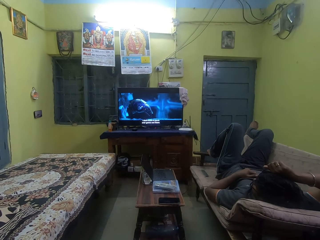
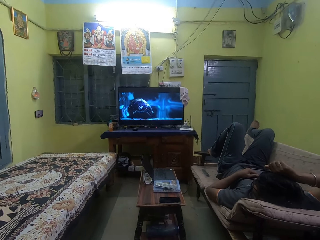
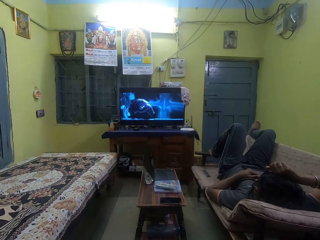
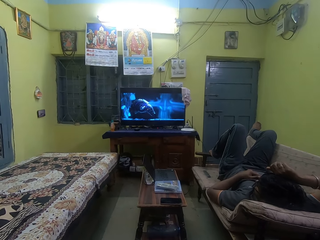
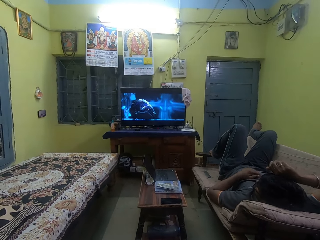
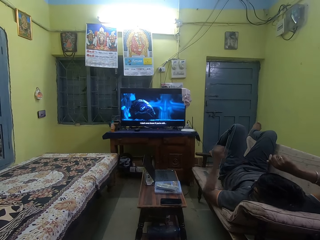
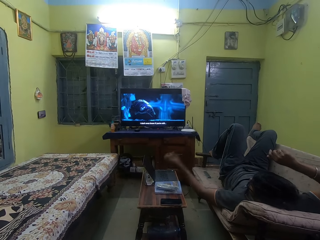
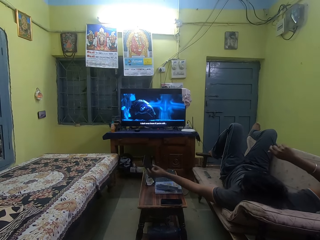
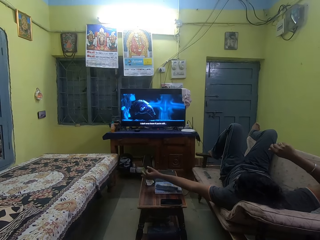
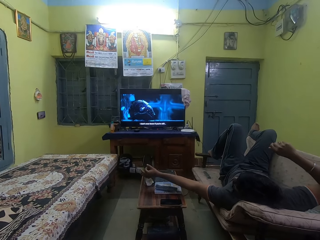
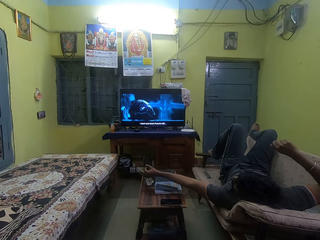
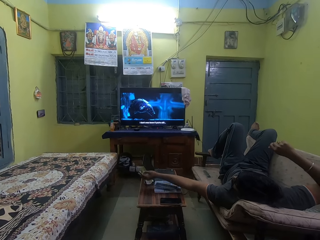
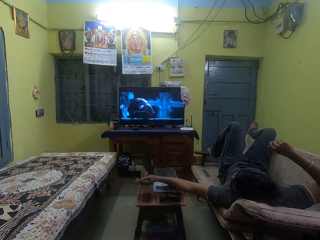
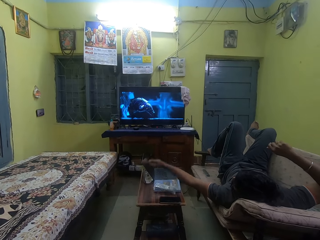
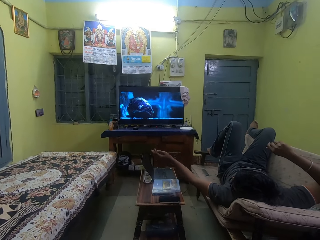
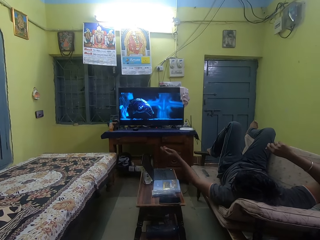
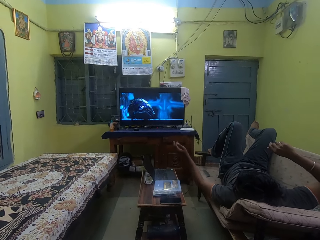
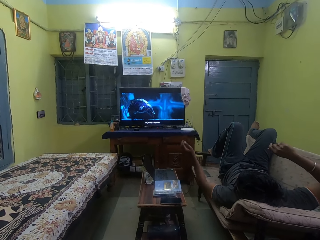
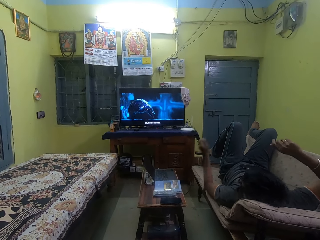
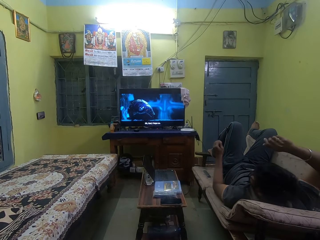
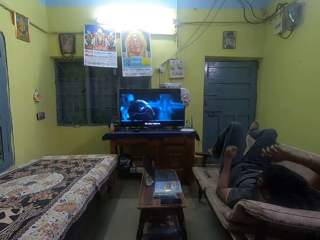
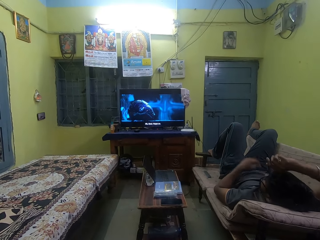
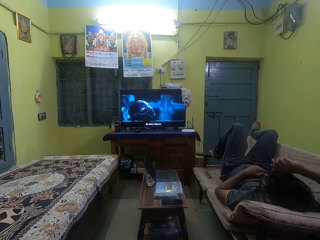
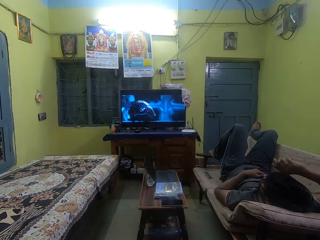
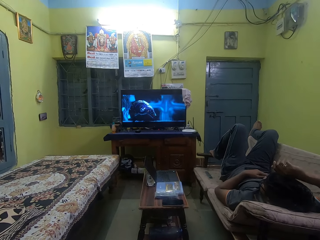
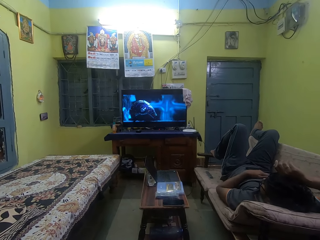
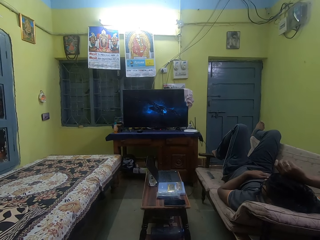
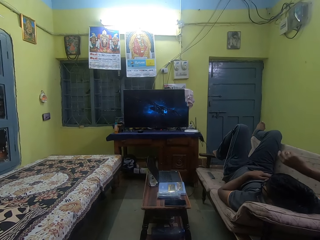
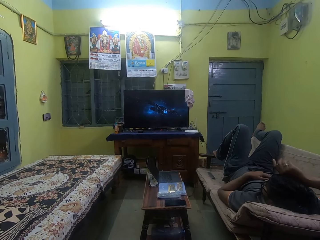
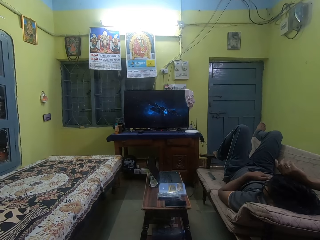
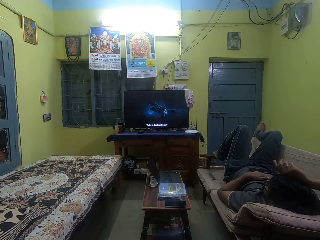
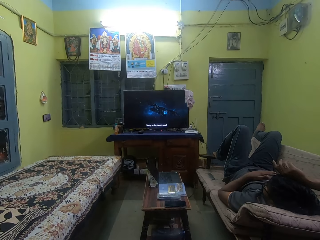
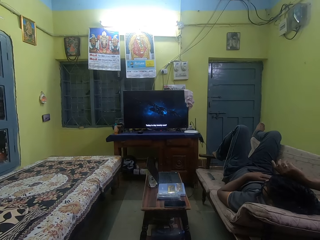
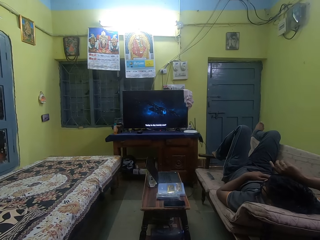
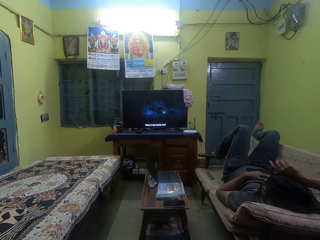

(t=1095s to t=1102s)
A man flicks the screen of a laptop on a table with his left hand.

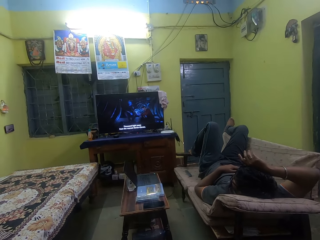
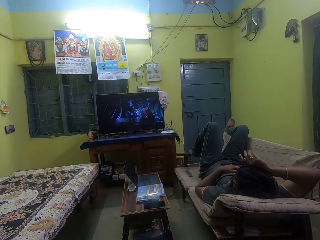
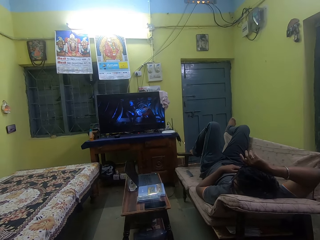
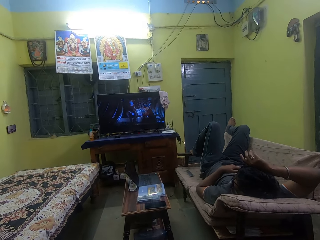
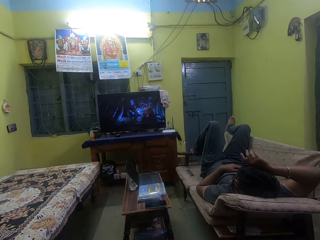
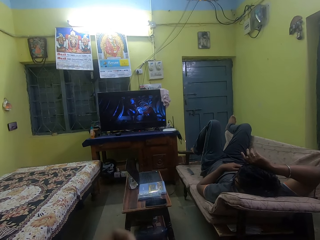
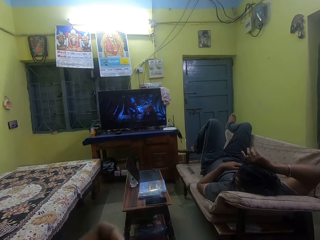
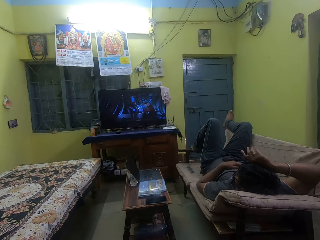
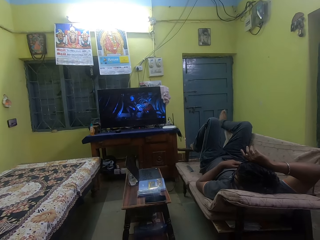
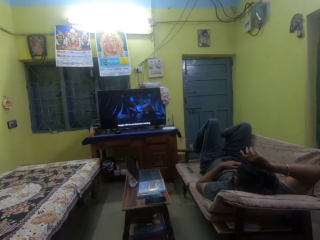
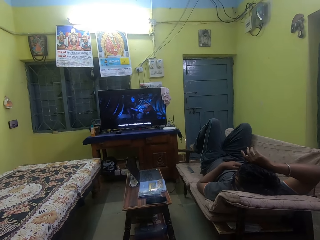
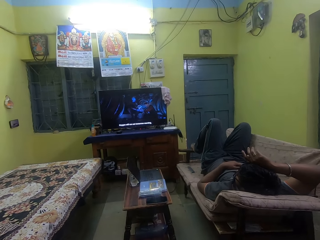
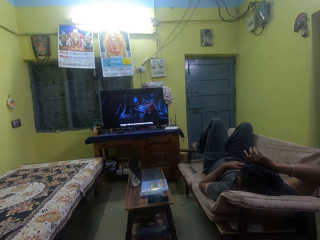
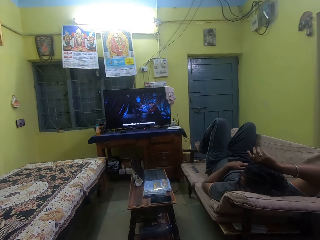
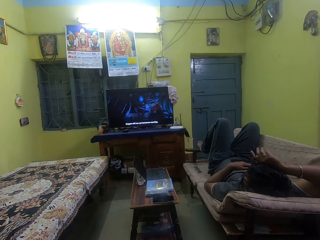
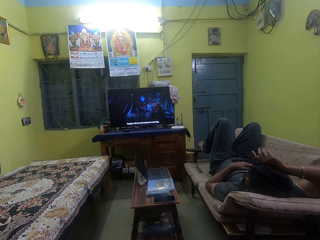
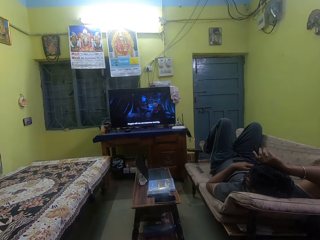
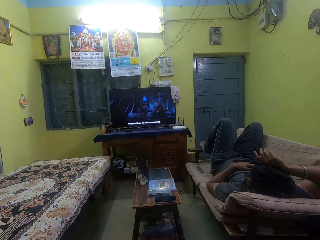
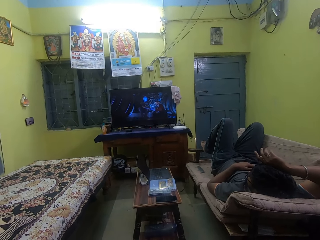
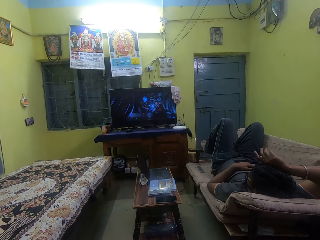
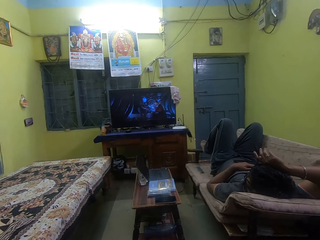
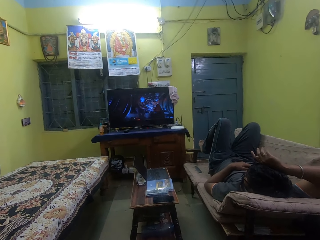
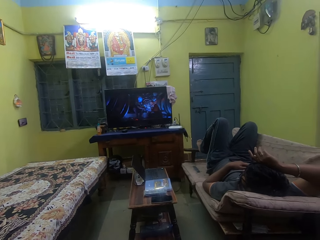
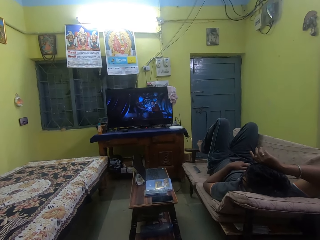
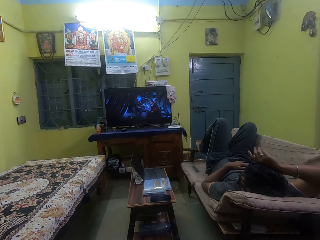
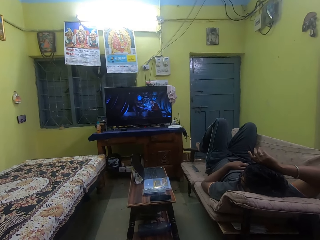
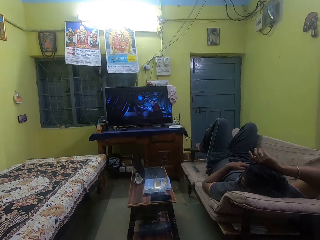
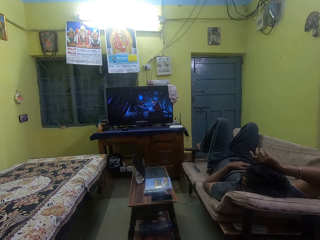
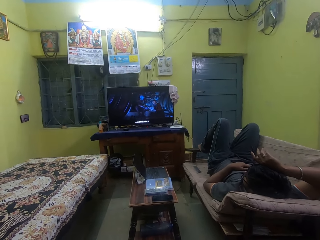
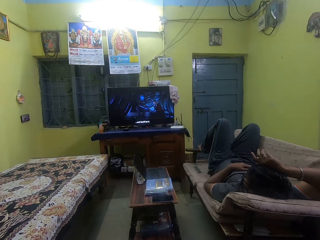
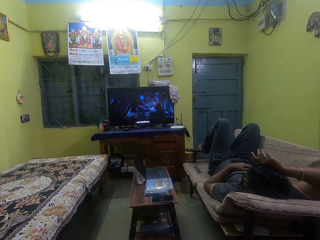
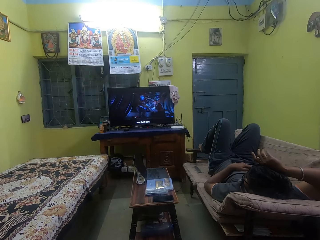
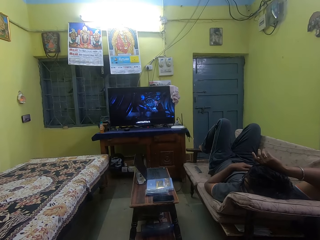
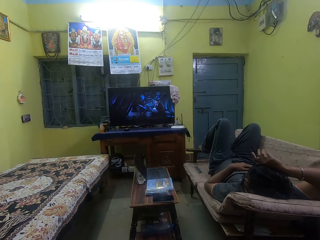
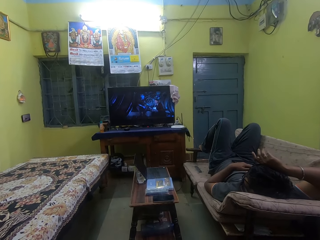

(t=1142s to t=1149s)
The camera wearer raises his hand.

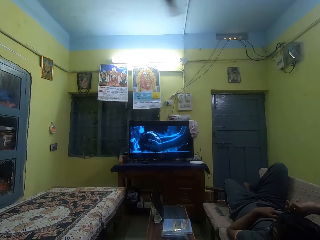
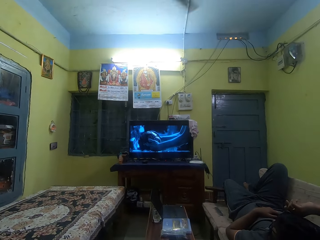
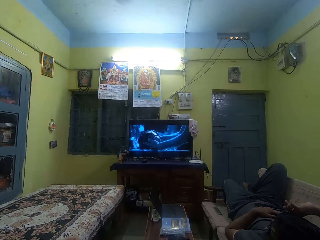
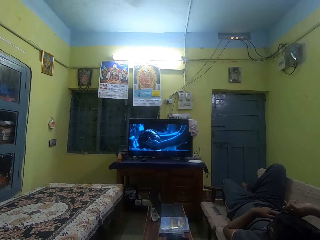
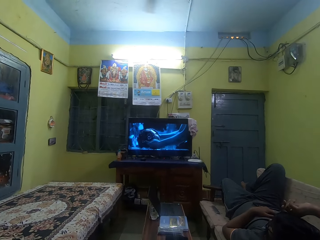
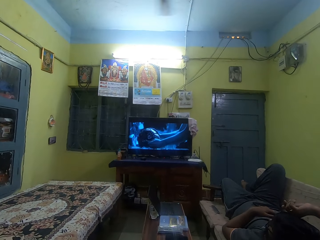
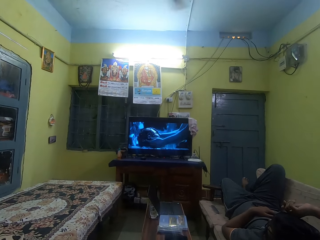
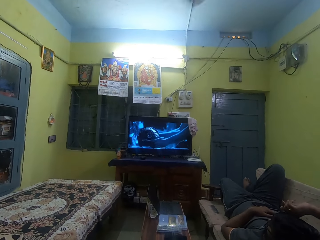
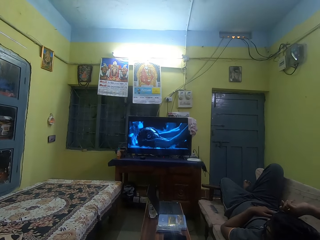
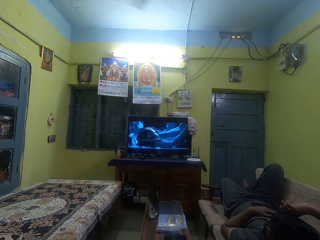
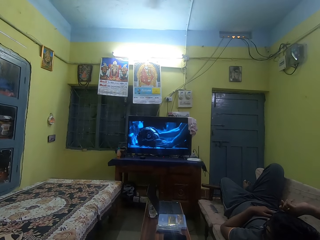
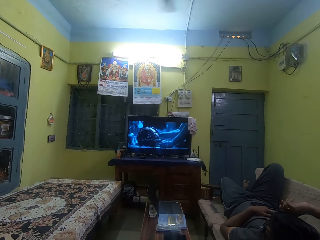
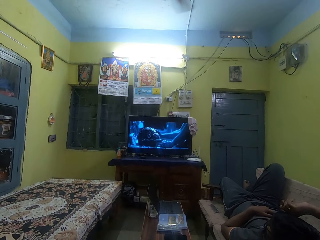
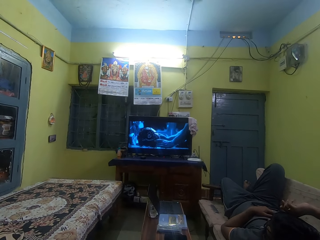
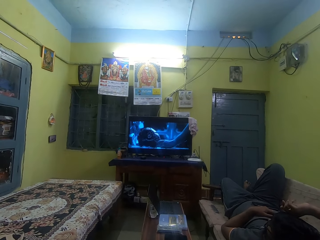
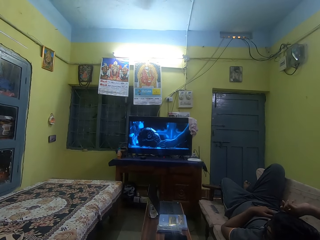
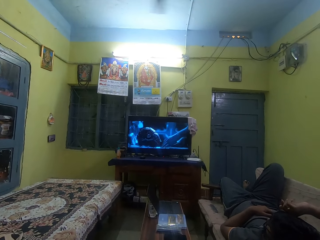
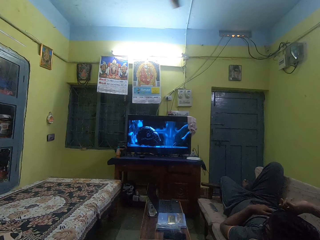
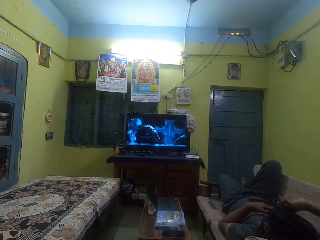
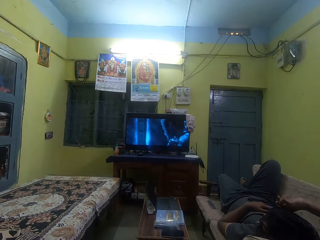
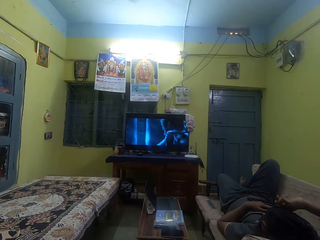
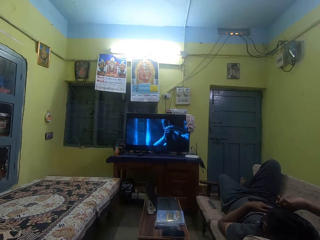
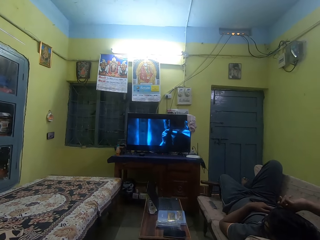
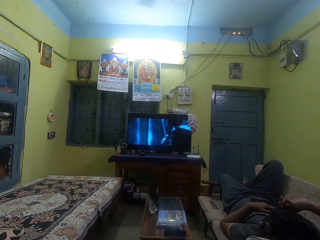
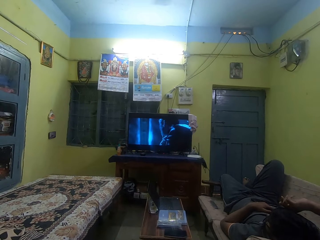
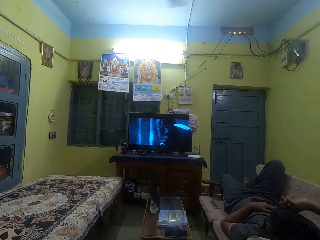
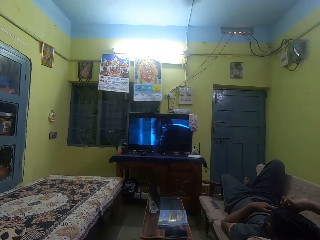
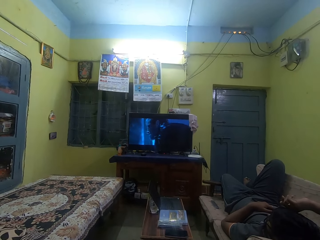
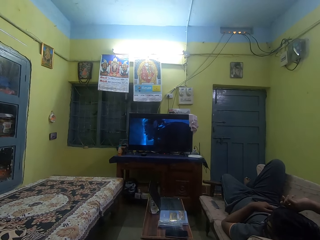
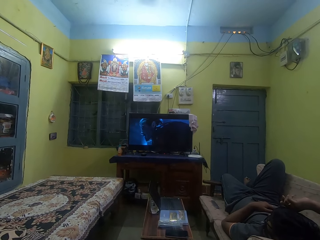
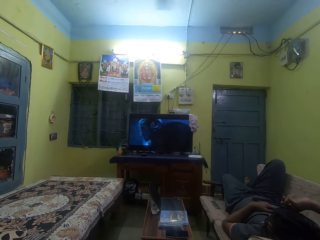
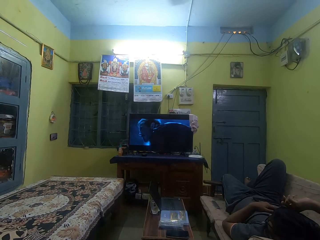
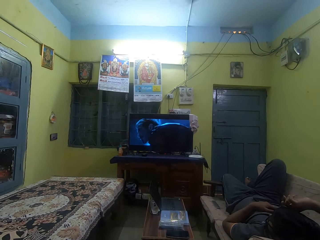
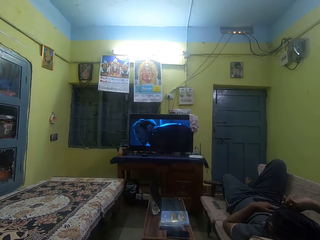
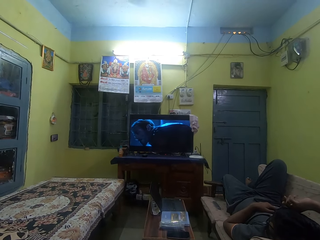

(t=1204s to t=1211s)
The camera wearer looks at the fan.
